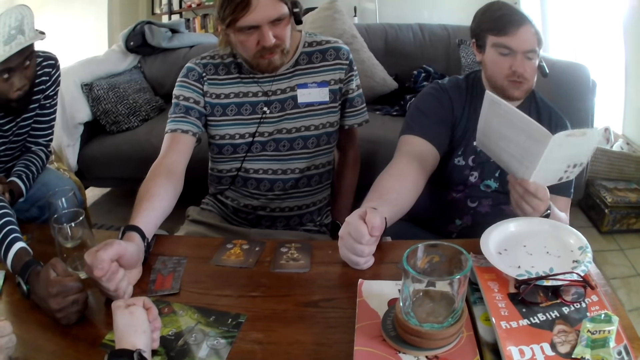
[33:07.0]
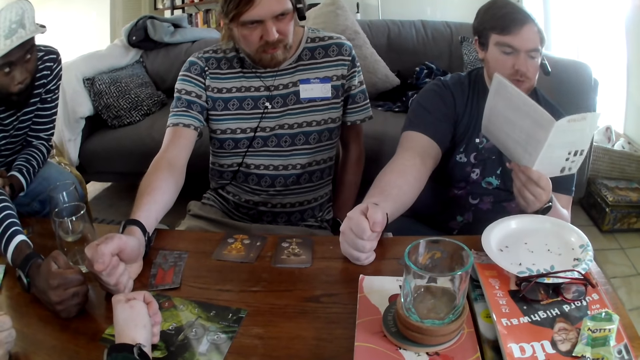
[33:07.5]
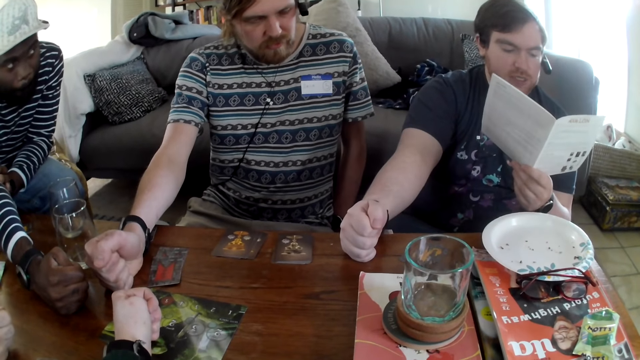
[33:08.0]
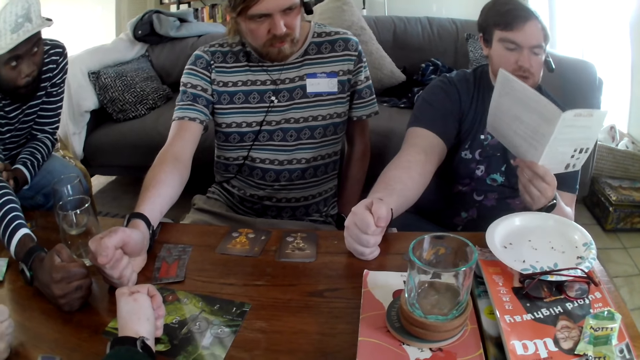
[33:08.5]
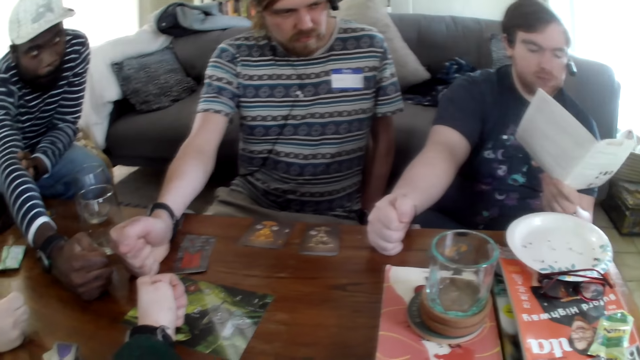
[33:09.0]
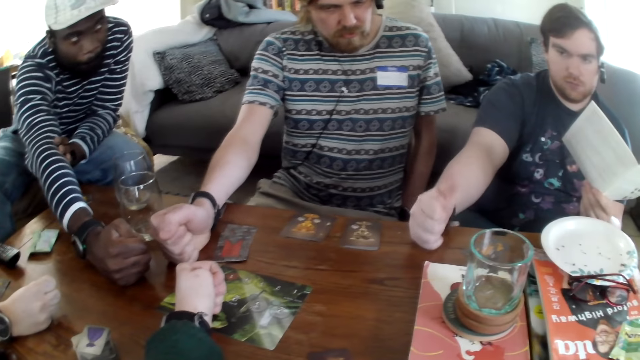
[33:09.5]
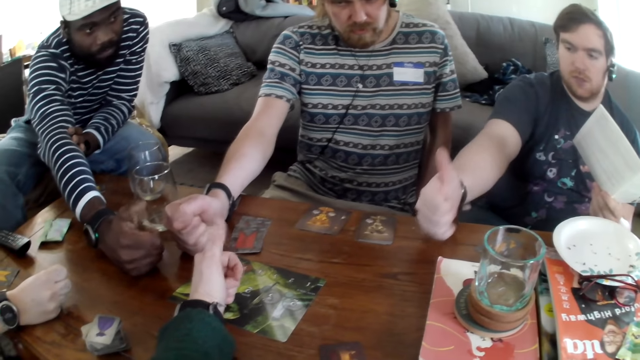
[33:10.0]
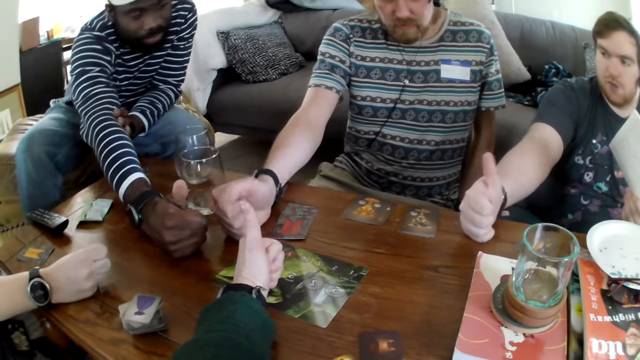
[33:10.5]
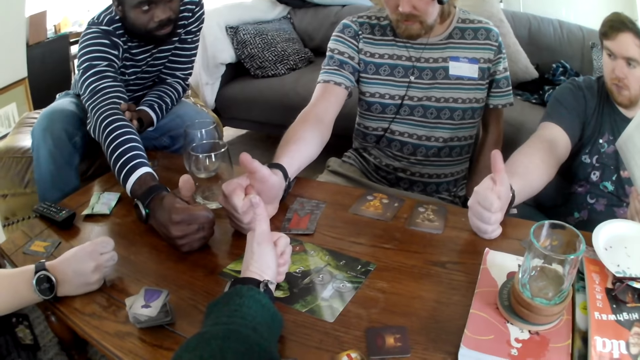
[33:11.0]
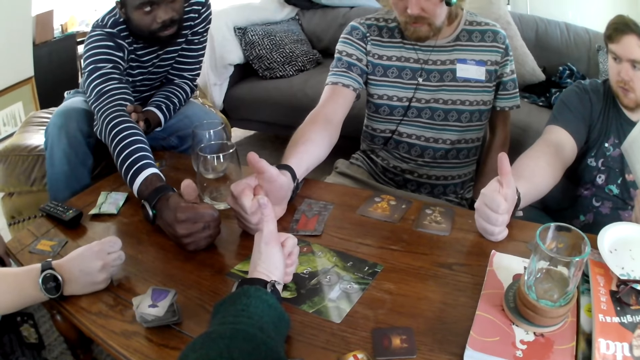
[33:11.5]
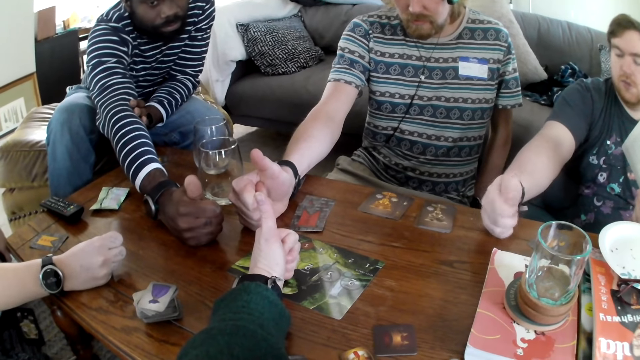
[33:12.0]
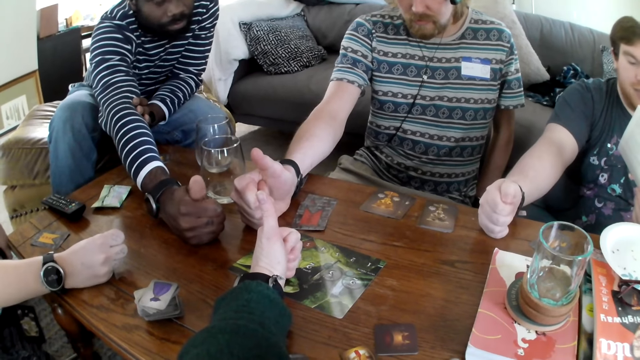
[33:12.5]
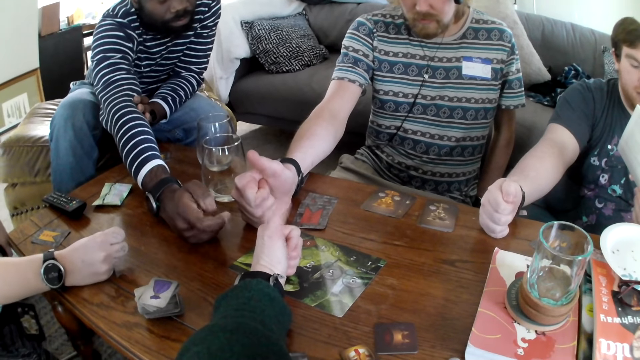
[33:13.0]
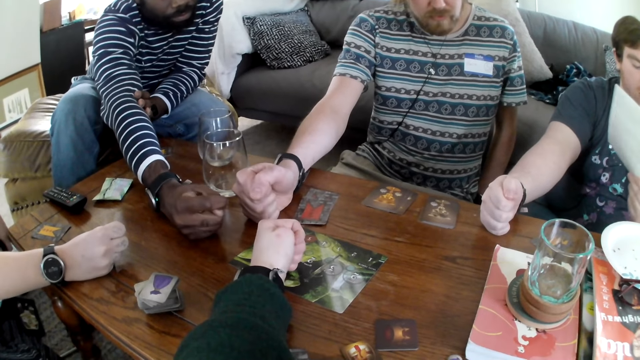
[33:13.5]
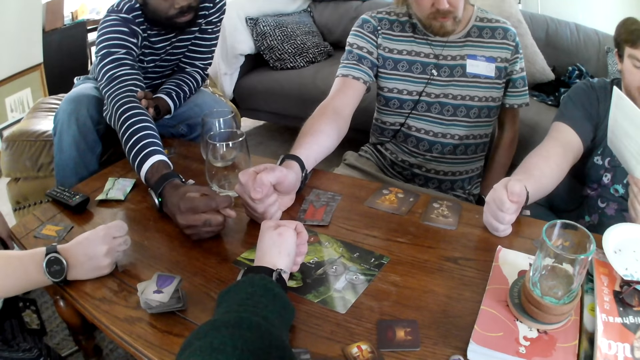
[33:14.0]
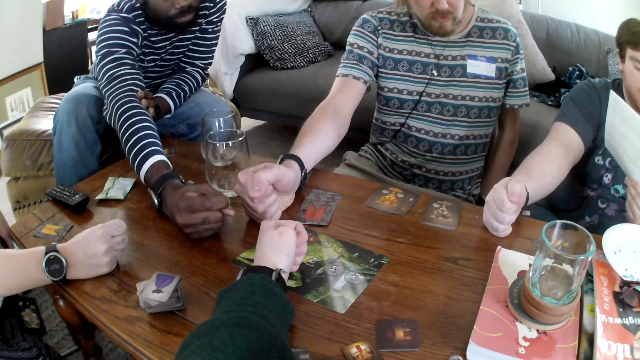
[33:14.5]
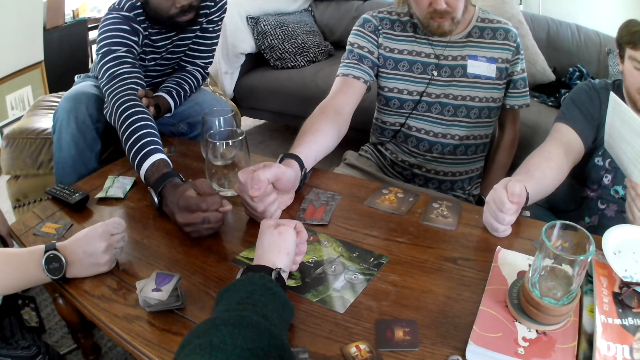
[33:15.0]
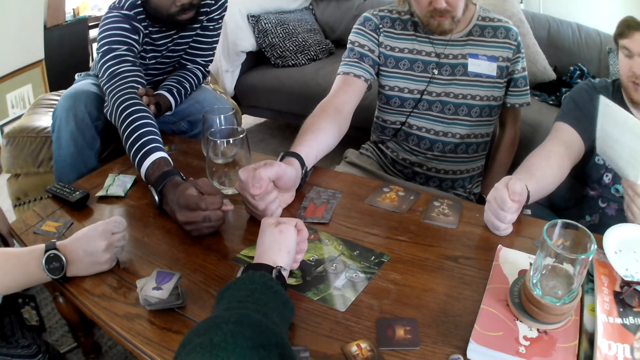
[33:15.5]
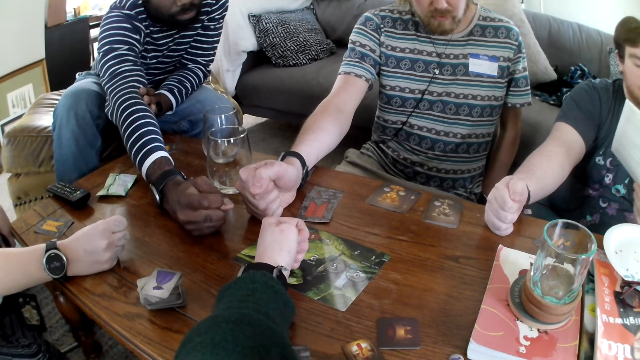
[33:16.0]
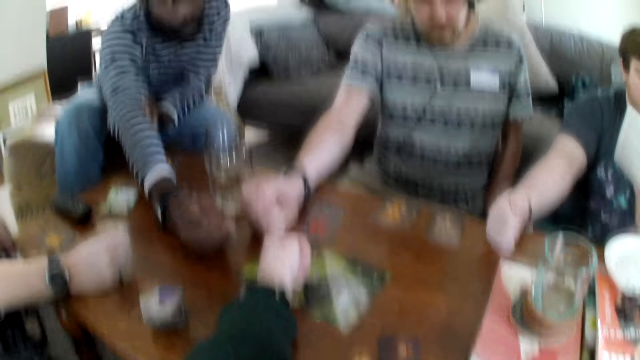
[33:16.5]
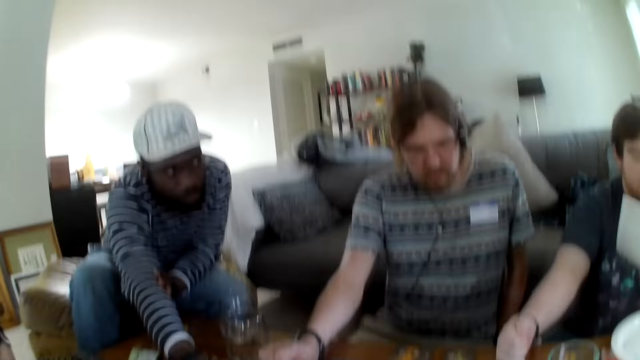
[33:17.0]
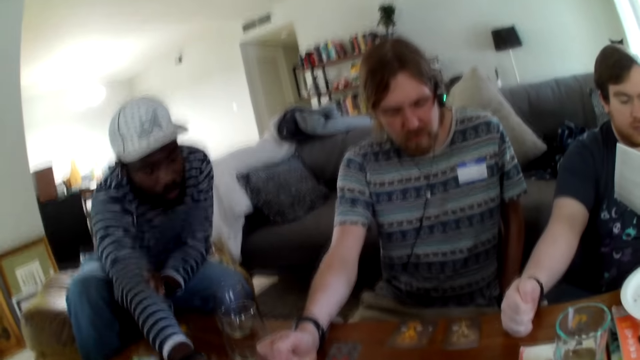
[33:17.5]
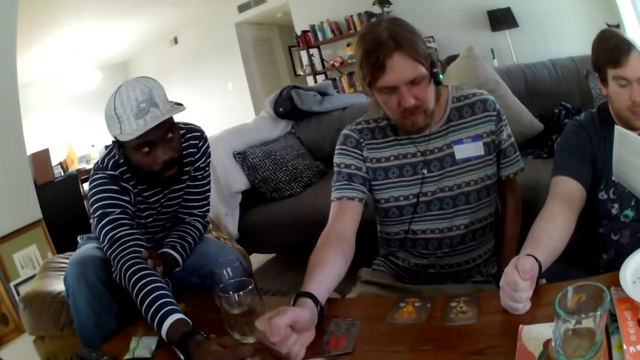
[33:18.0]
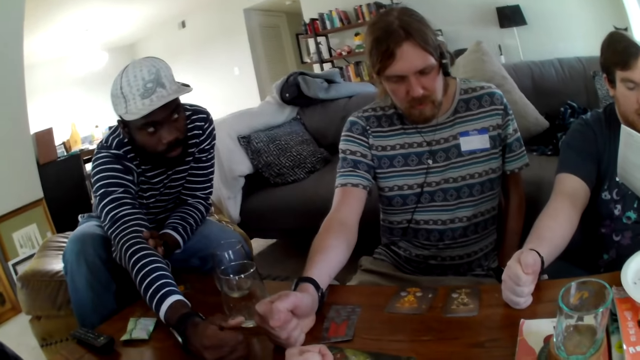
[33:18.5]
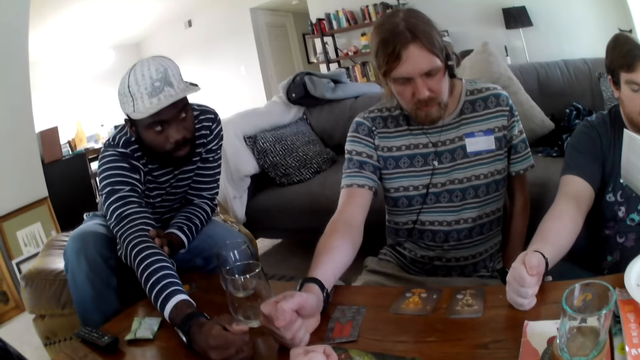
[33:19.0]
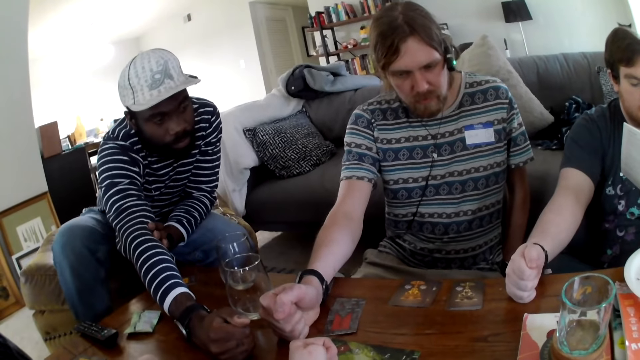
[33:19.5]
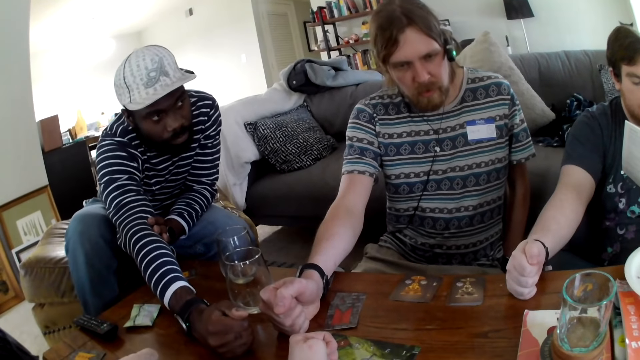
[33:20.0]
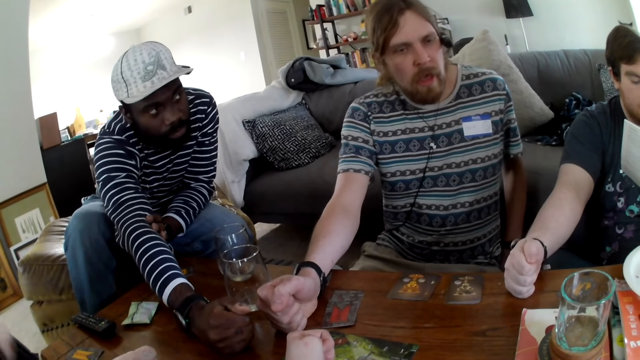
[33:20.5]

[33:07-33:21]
A man raises the thumb. The camera wearer raises the thumb. Another man raises the thumb. A woman raises the thumb. A third man raises the thumb. The camera wearer folds the thumb. The first man folds the thumb. The third man folds the thumb. The second man folds the thumb. The woman folds the thumb. The first man speaks. The camera wearer talks. They look around.

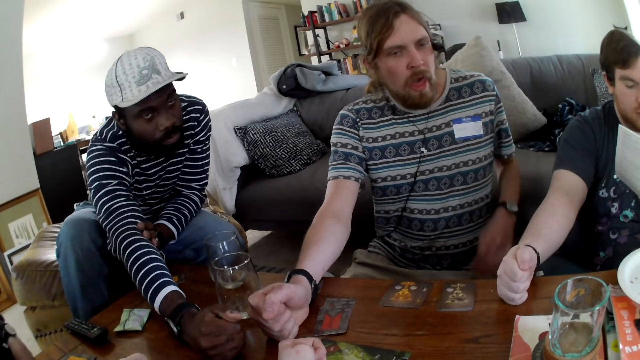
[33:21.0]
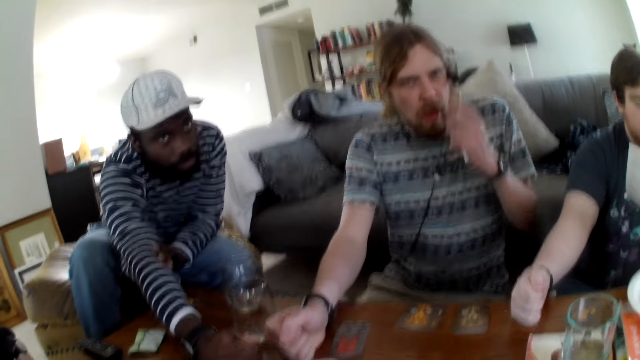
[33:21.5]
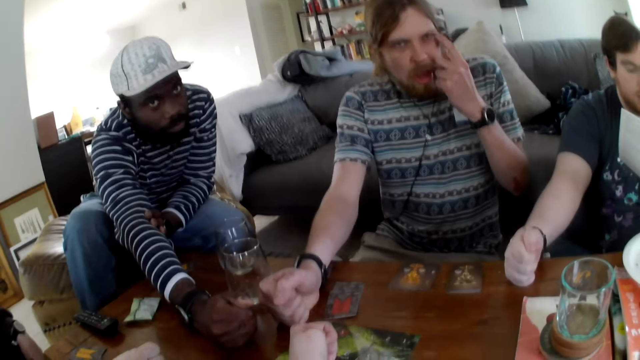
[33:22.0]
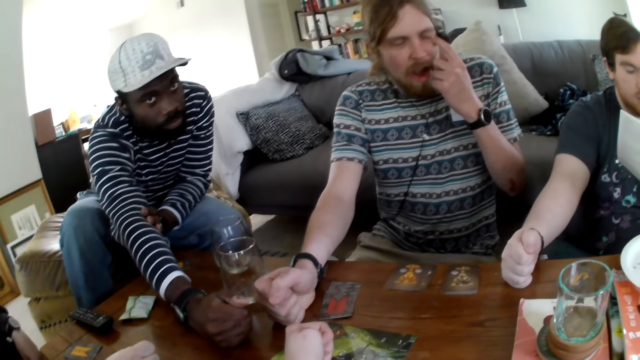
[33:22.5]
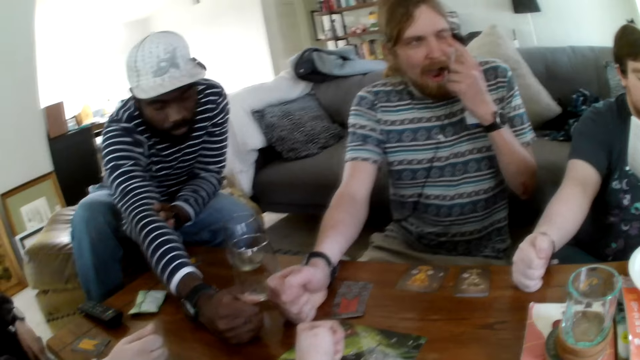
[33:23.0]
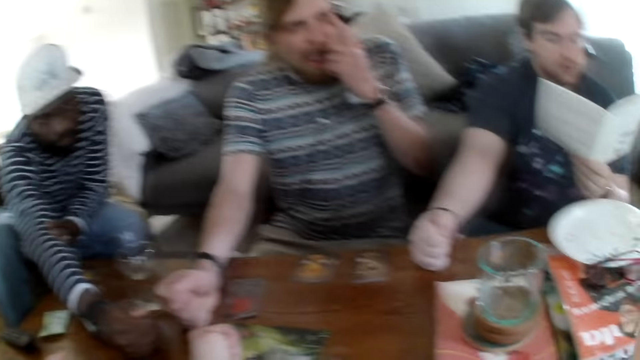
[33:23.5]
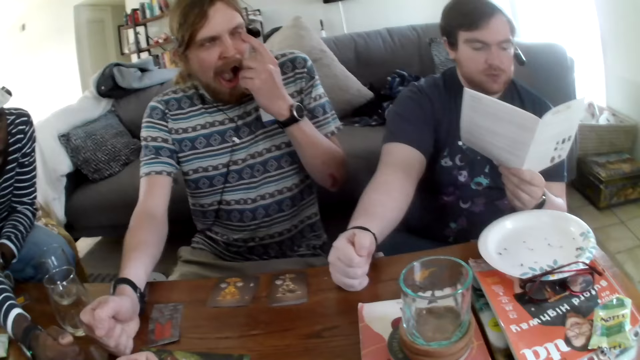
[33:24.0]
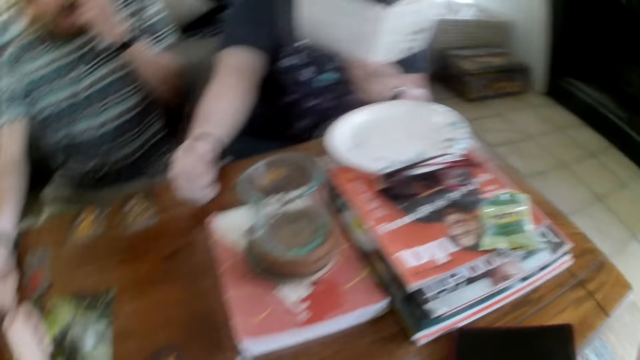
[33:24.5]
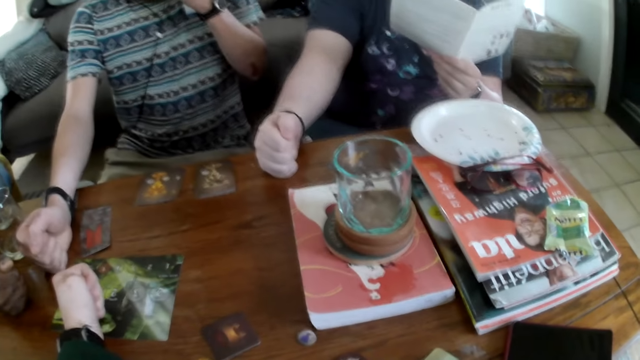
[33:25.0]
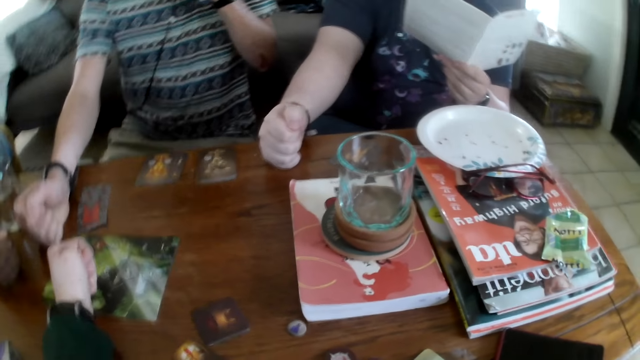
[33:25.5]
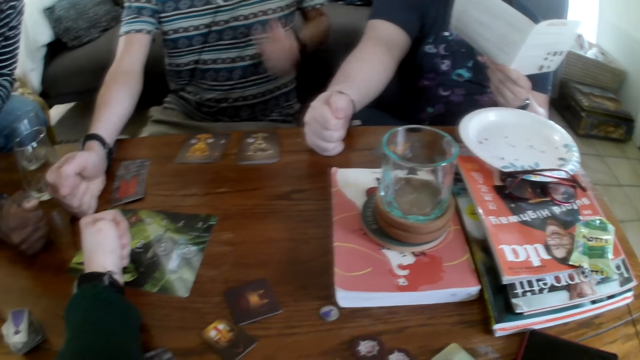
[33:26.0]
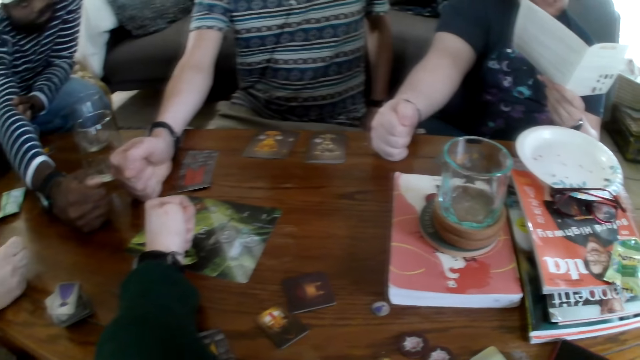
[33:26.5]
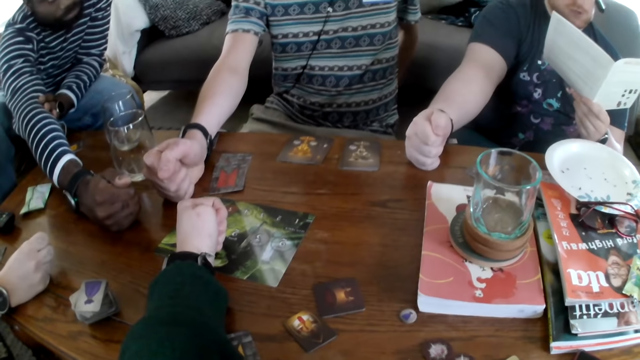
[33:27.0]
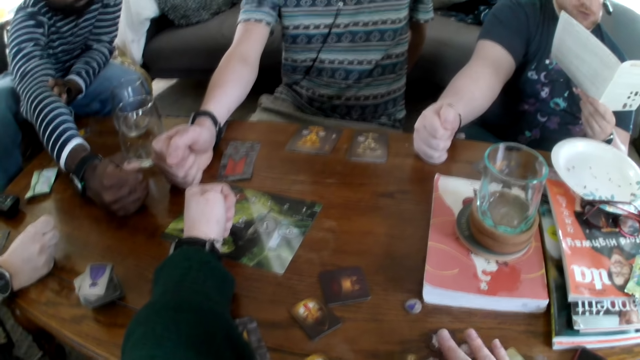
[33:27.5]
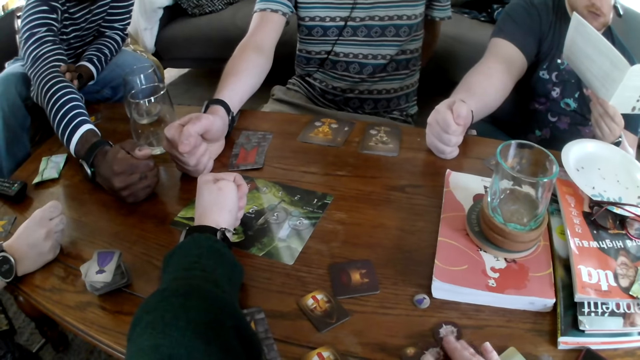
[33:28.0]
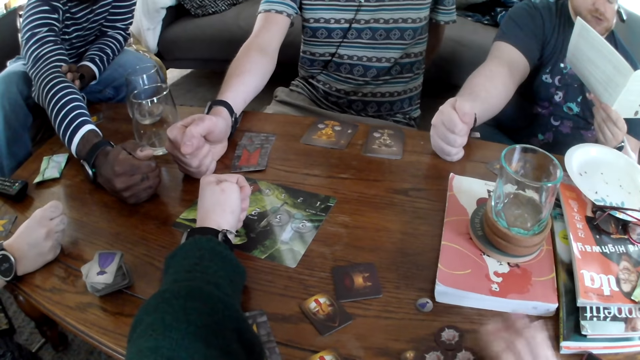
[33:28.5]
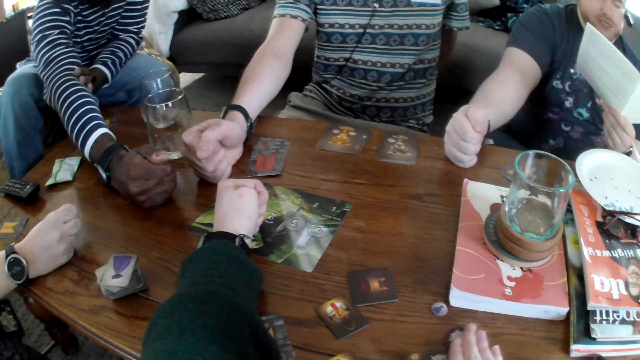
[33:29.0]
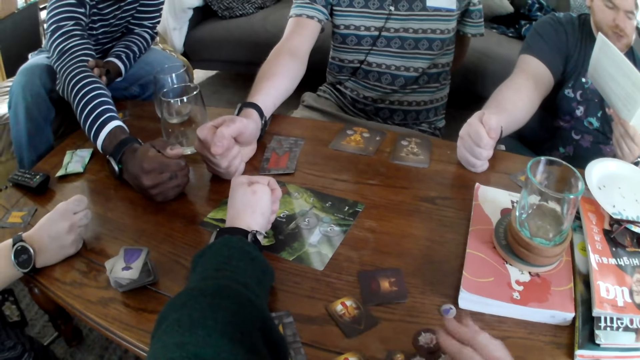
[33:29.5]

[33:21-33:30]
A person touches the eyes. The camera wearer talks. They laugh. They look around. Another person talks through reading.
